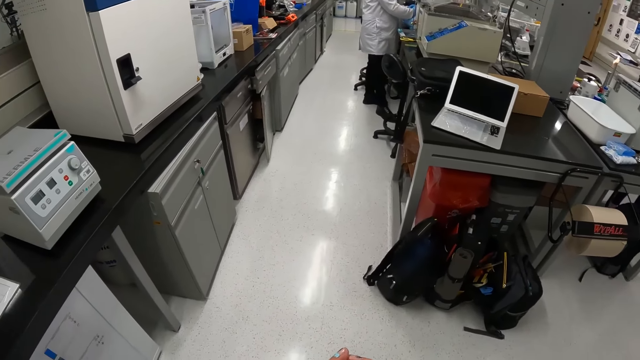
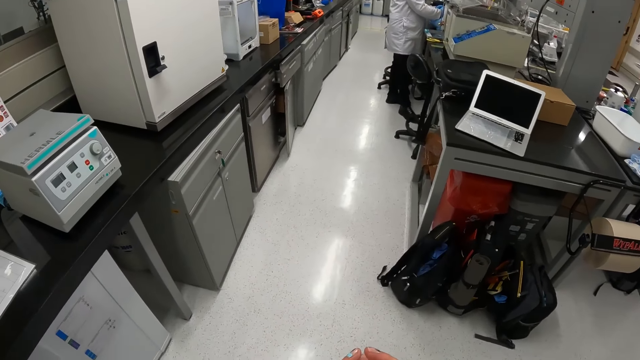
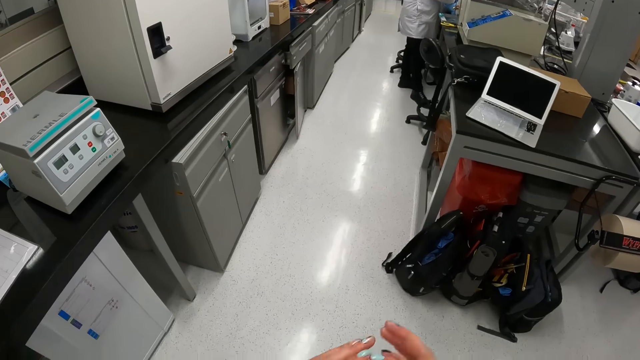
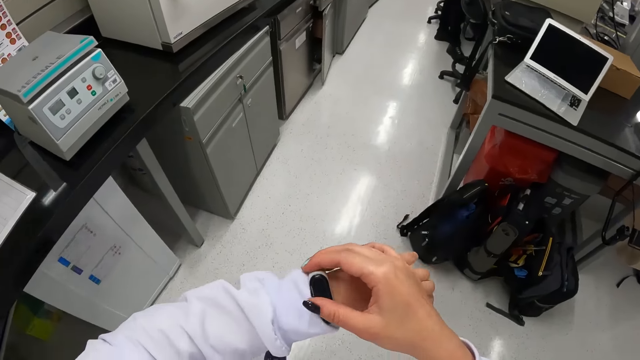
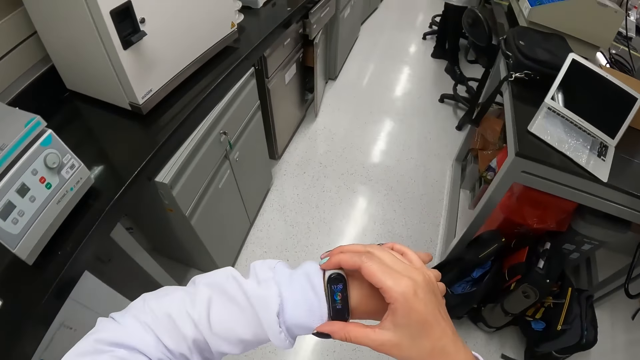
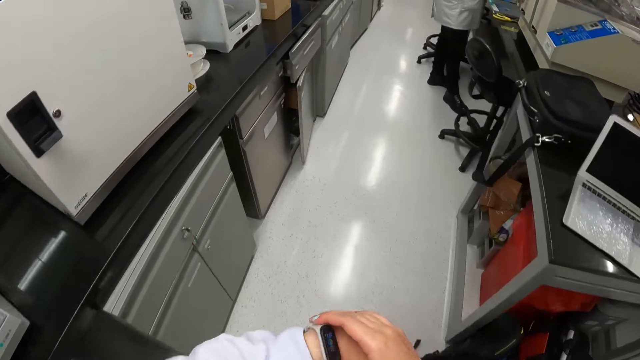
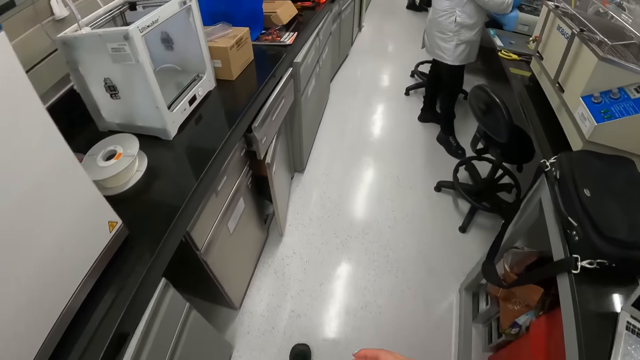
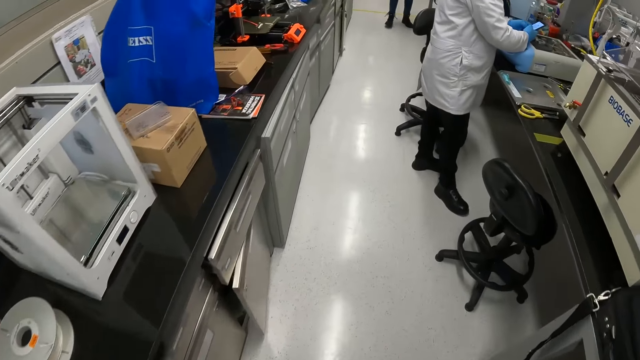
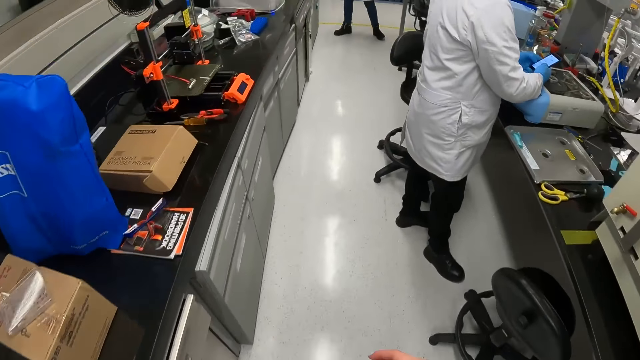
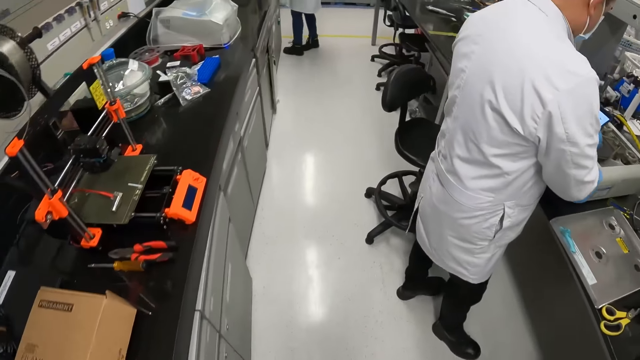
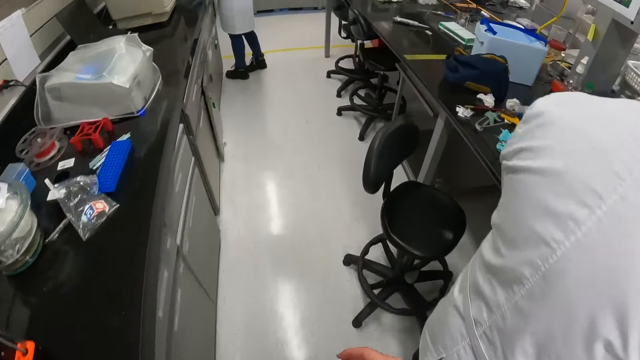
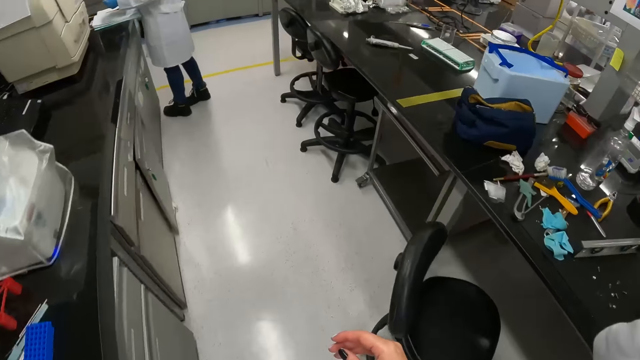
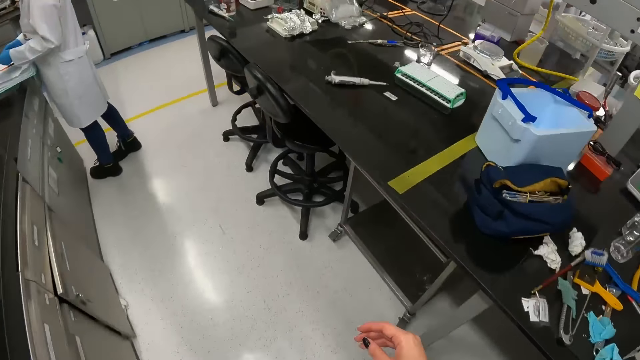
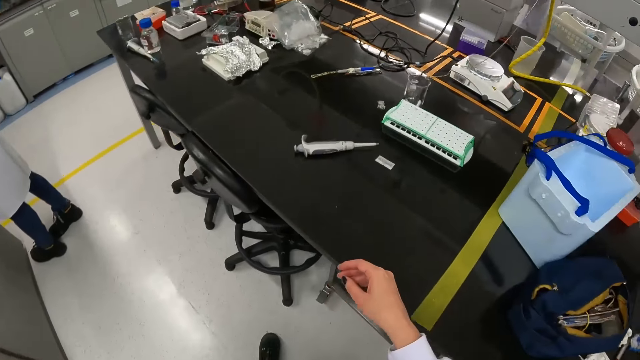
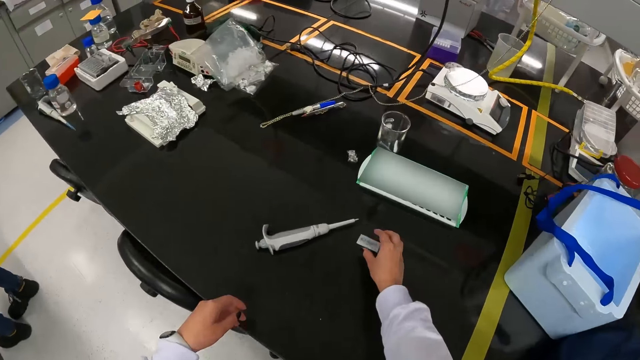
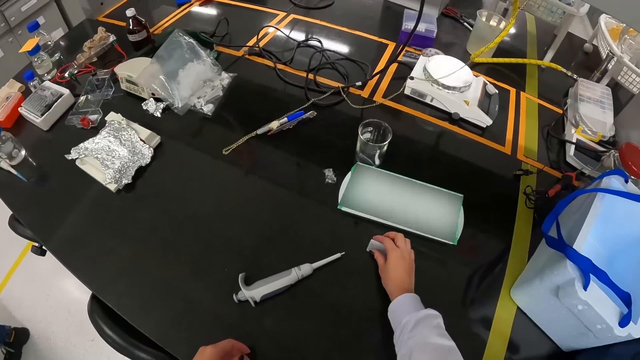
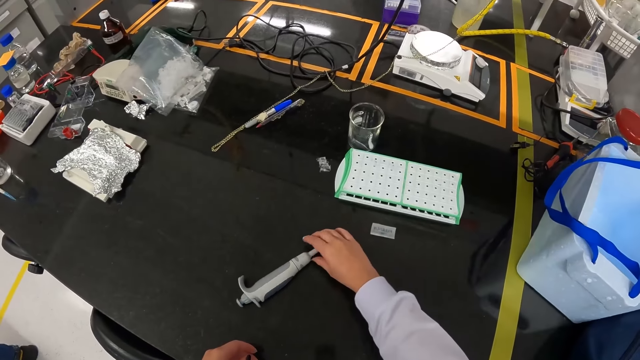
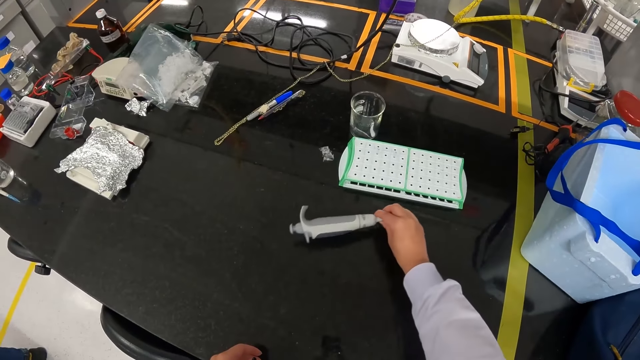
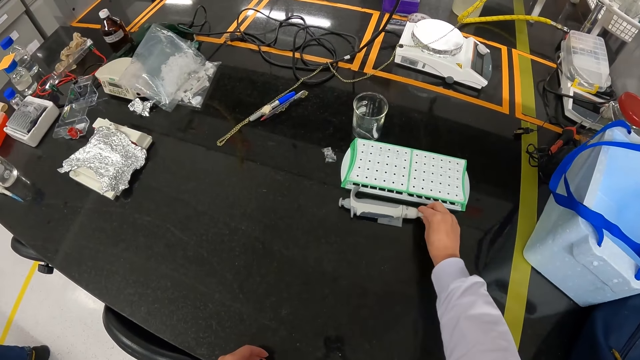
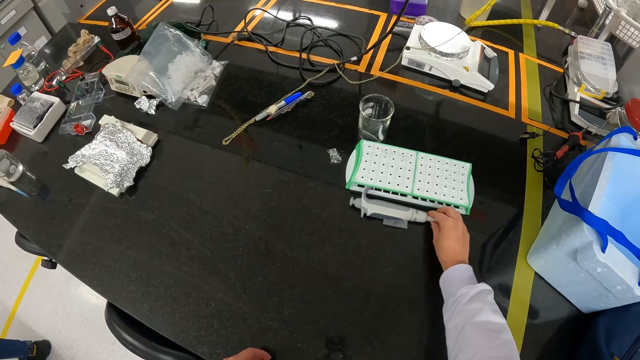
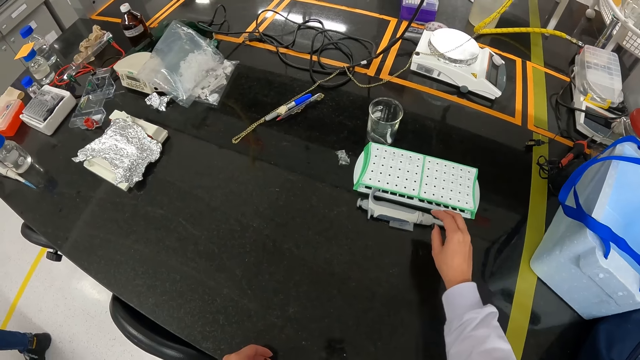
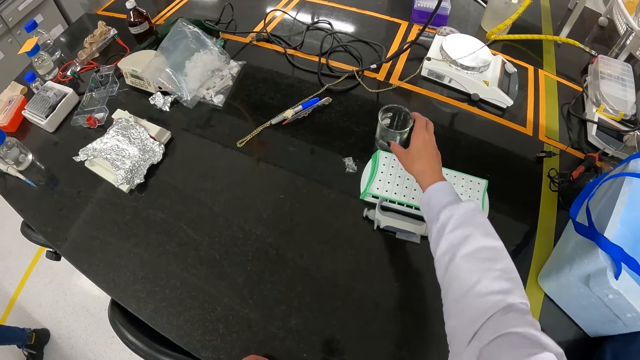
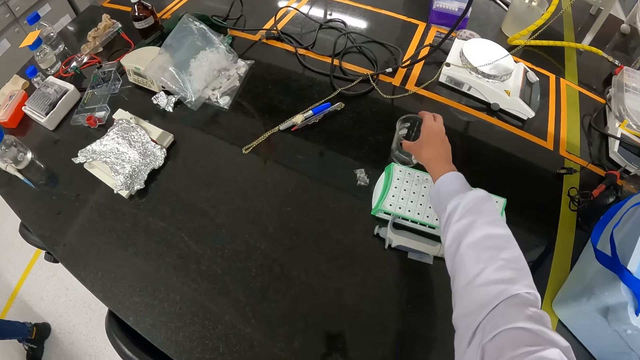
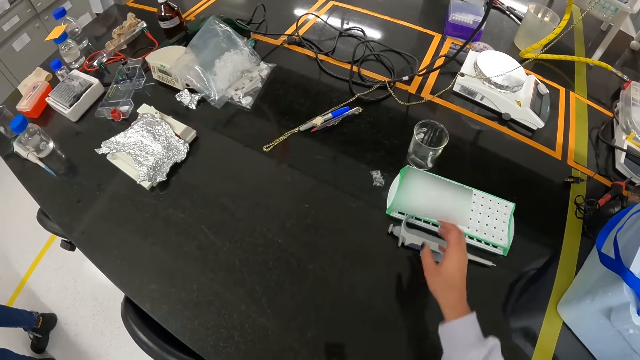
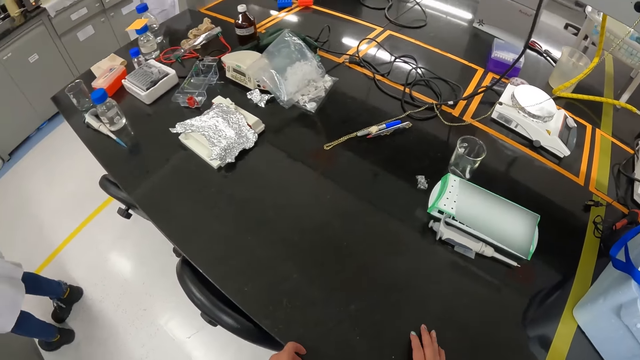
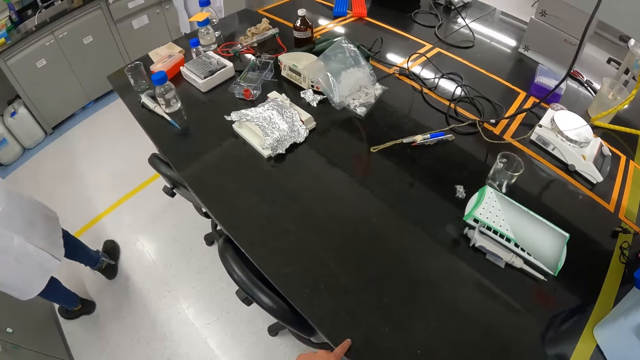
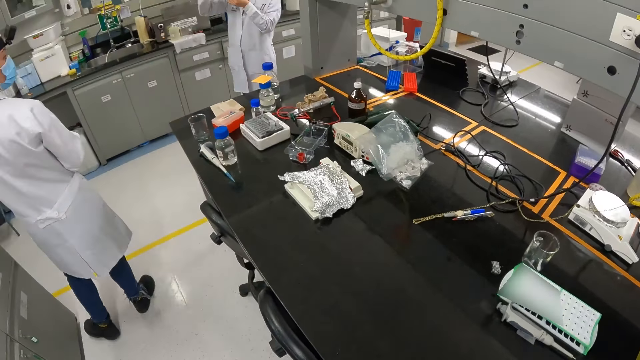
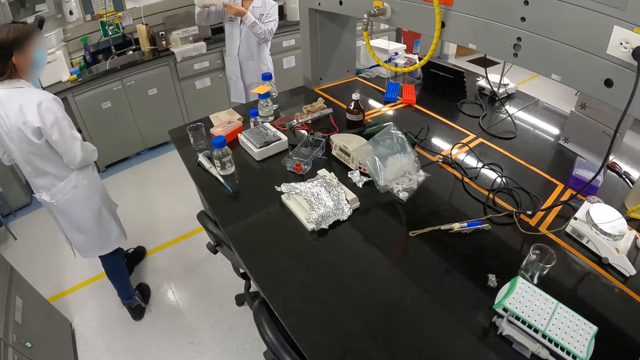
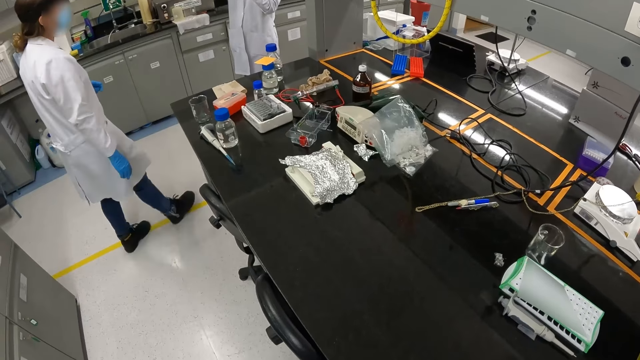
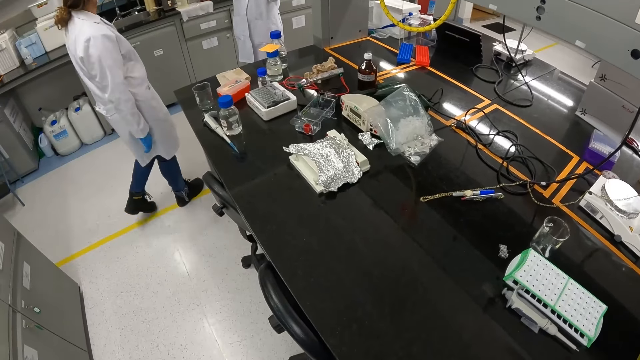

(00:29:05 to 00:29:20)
The camera wearer looks at the wrist watch. They walk in the laboratory. They move a sticker on the table. They pick up a piece of paper. They move a syringe on the table. They move a glass on the table. They hold a beaker. They place a hand on the table. They look around.

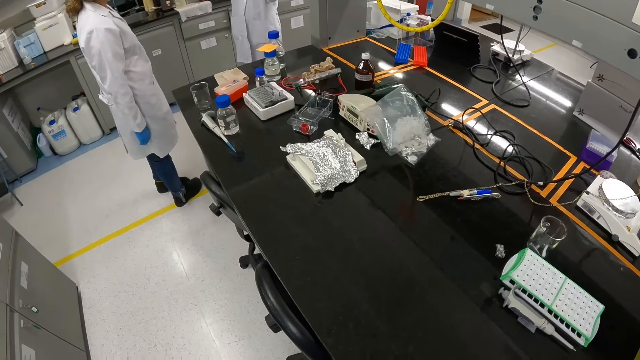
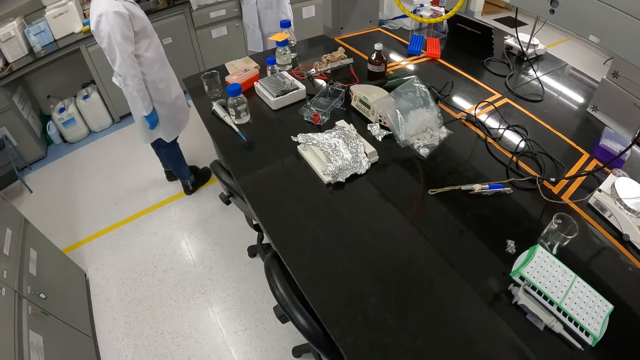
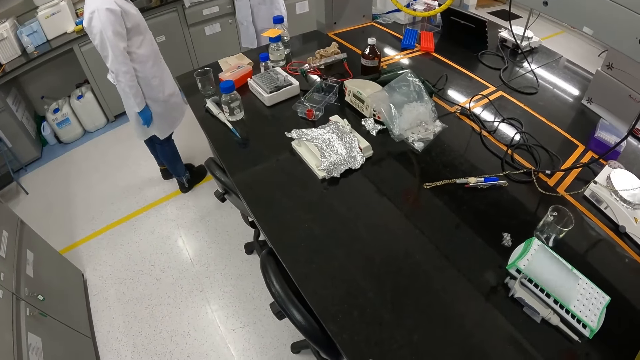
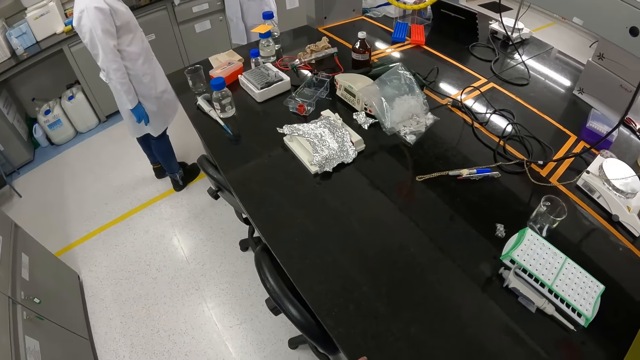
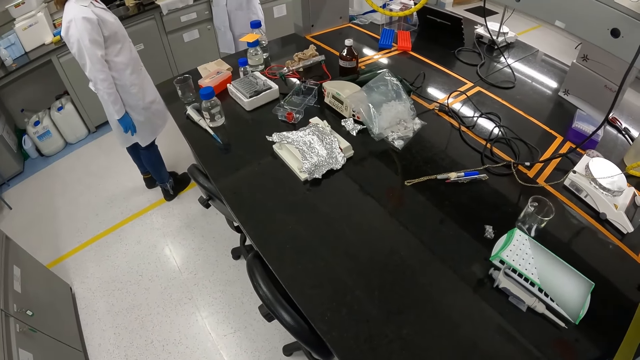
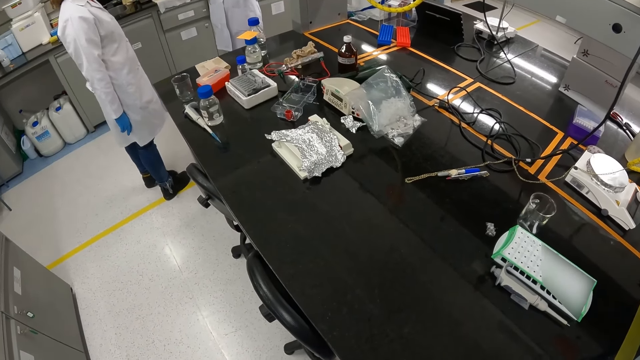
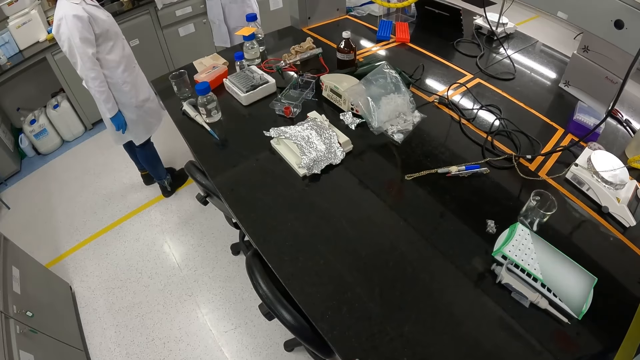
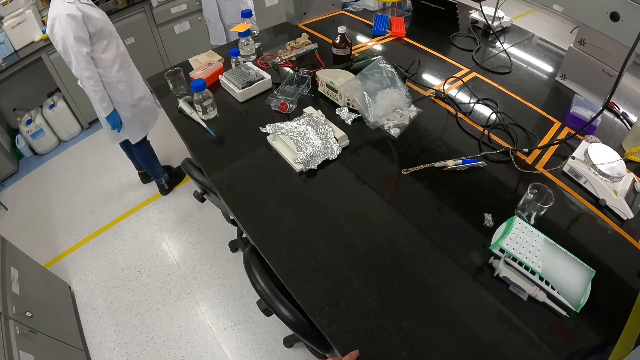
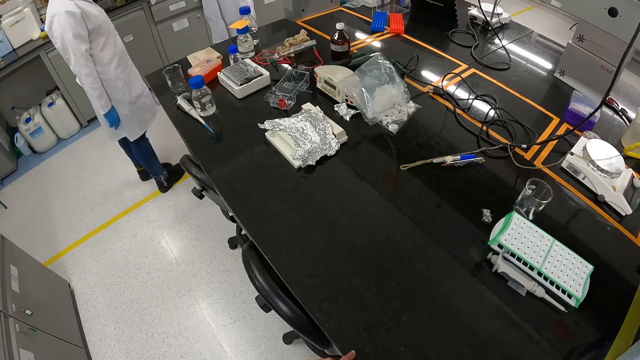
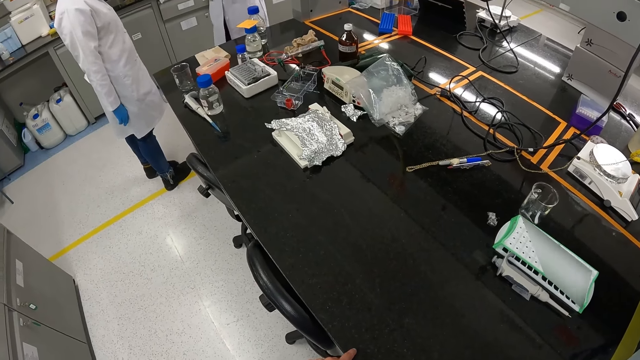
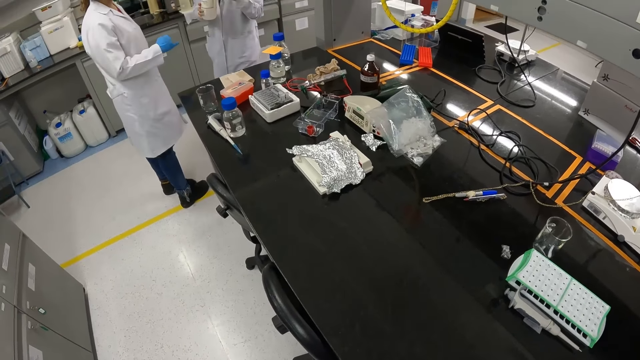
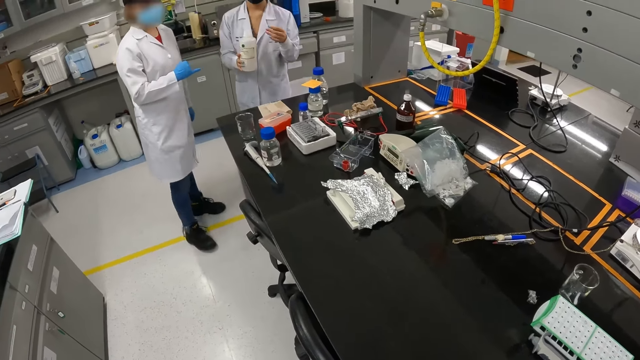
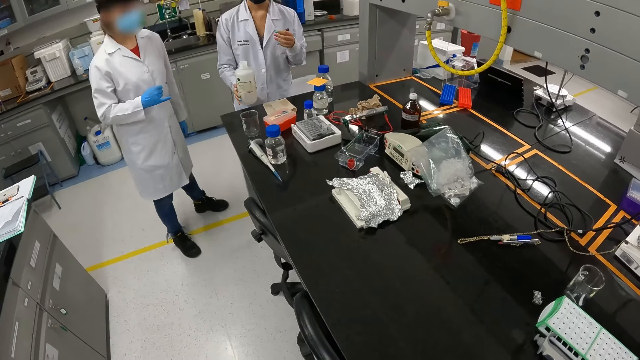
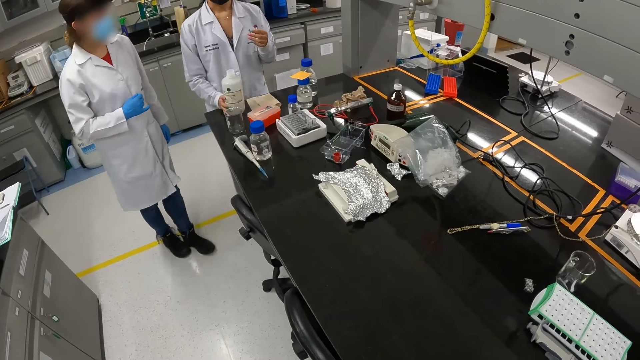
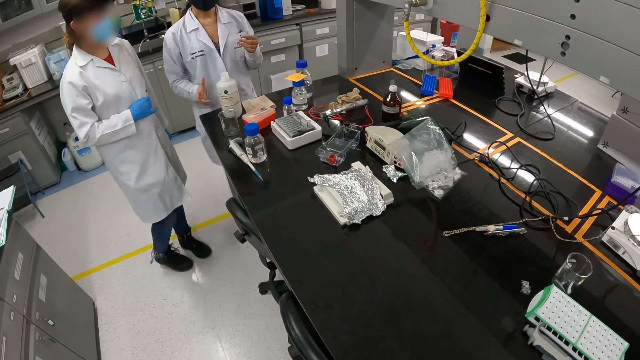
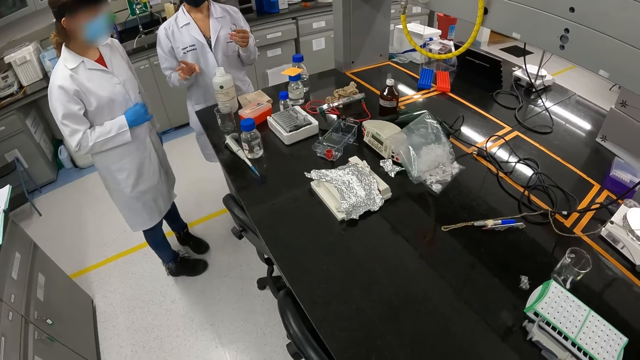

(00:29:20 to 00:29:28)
The camera wearer converses with a person. The person converses with the camera wearer. Another person puts a container of specimen on the table.
